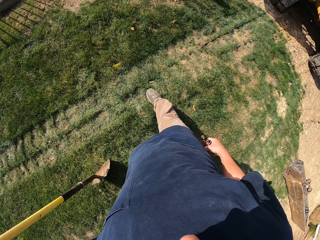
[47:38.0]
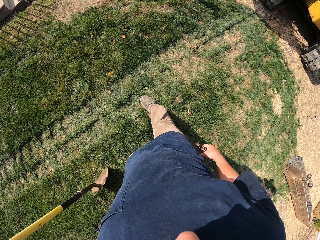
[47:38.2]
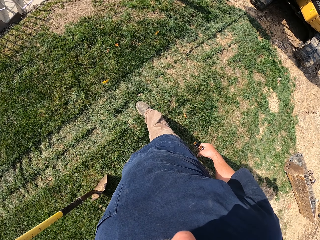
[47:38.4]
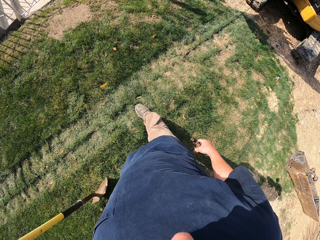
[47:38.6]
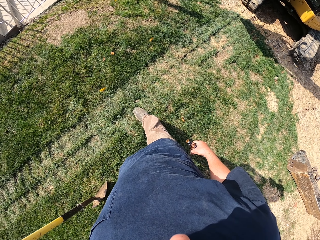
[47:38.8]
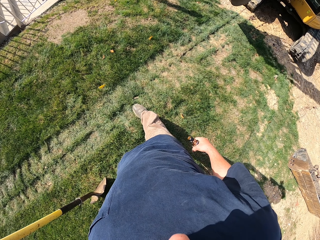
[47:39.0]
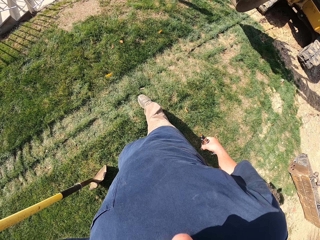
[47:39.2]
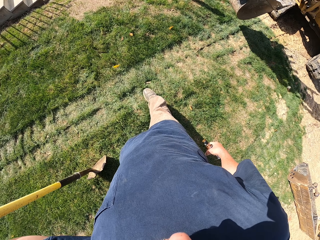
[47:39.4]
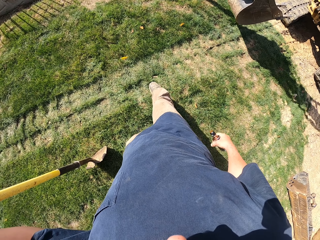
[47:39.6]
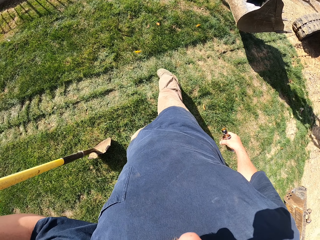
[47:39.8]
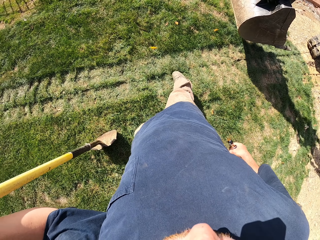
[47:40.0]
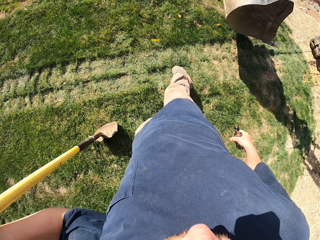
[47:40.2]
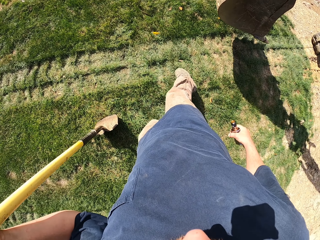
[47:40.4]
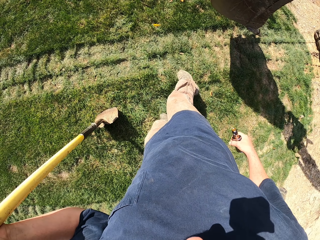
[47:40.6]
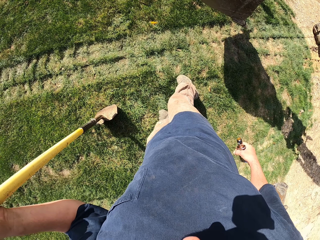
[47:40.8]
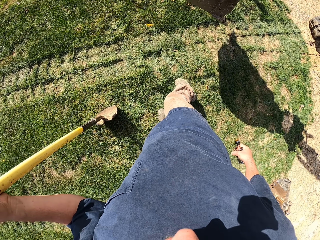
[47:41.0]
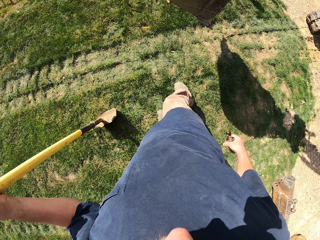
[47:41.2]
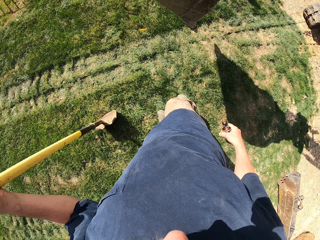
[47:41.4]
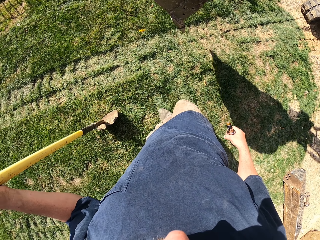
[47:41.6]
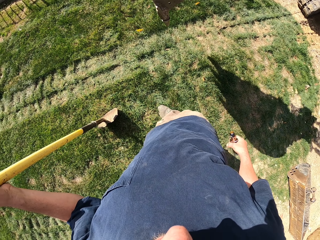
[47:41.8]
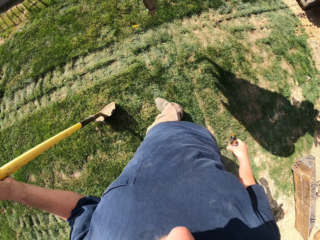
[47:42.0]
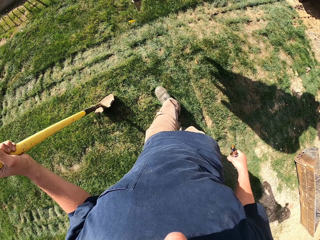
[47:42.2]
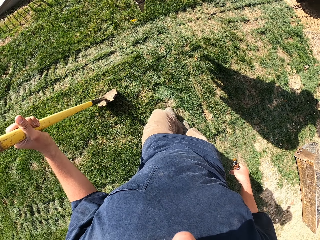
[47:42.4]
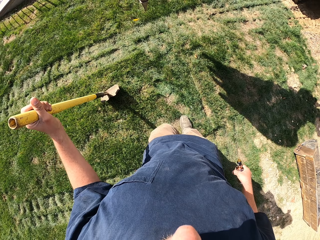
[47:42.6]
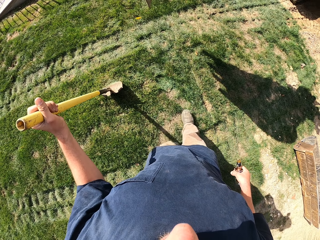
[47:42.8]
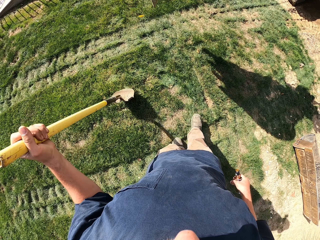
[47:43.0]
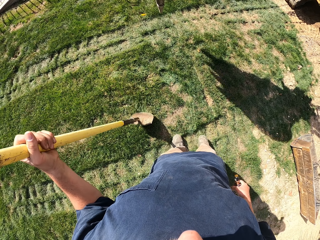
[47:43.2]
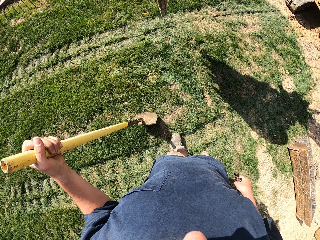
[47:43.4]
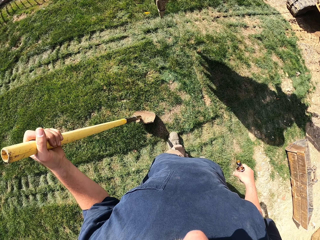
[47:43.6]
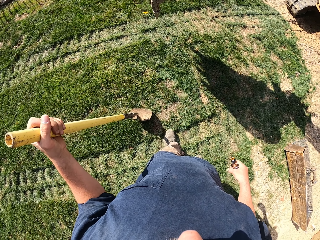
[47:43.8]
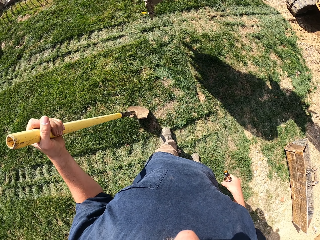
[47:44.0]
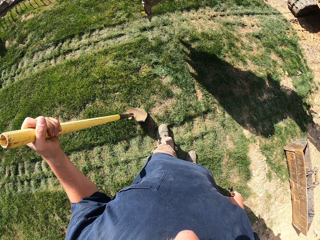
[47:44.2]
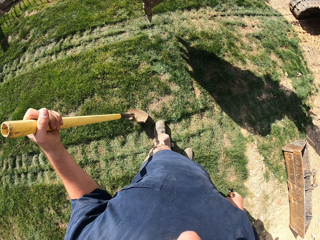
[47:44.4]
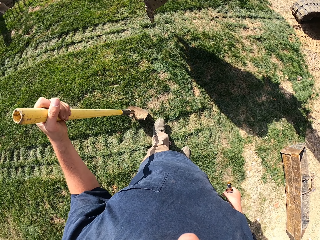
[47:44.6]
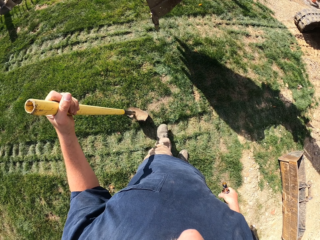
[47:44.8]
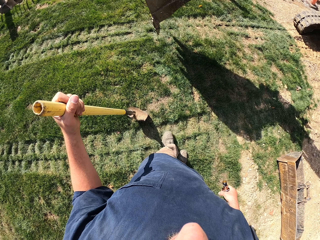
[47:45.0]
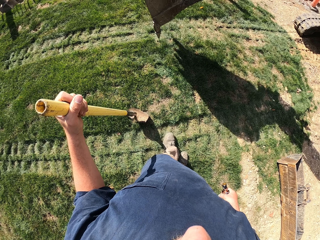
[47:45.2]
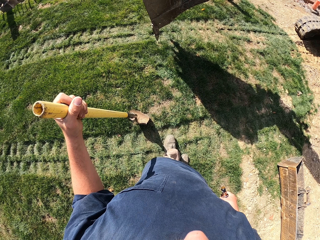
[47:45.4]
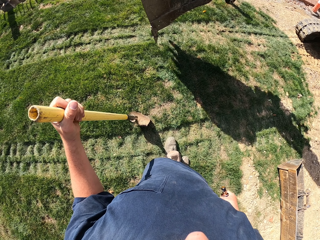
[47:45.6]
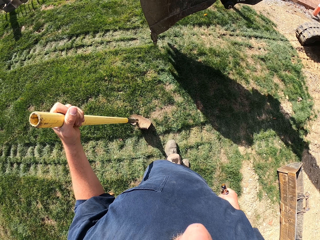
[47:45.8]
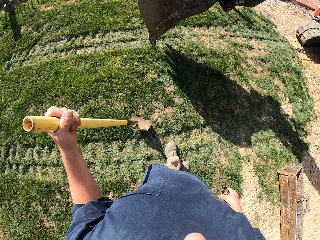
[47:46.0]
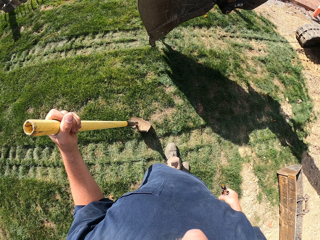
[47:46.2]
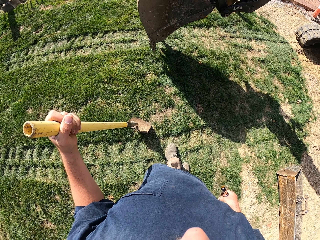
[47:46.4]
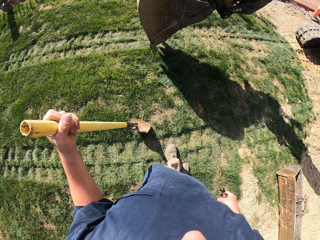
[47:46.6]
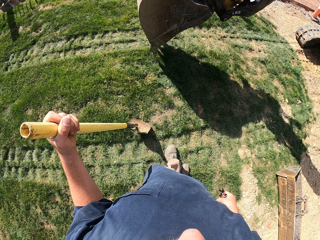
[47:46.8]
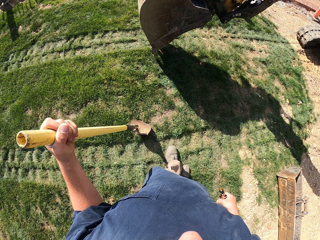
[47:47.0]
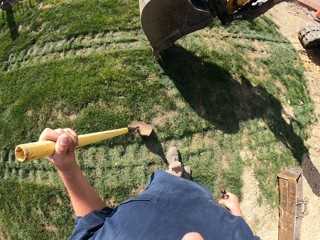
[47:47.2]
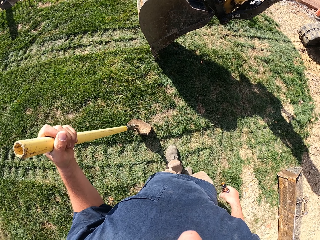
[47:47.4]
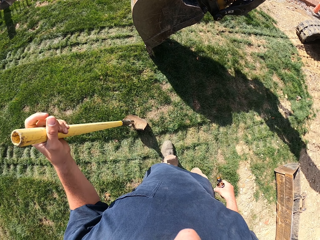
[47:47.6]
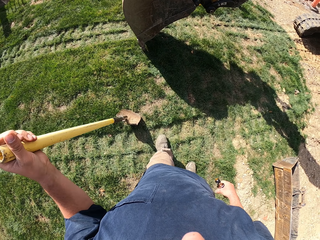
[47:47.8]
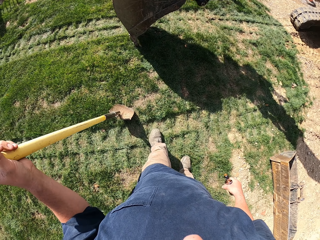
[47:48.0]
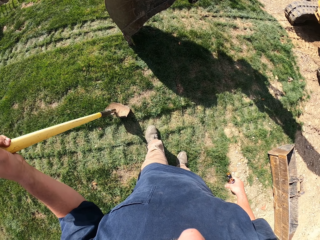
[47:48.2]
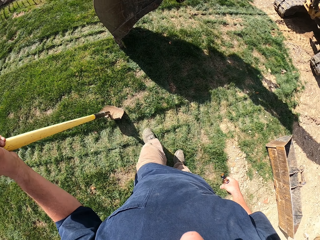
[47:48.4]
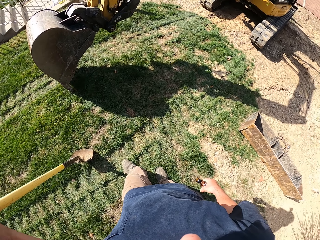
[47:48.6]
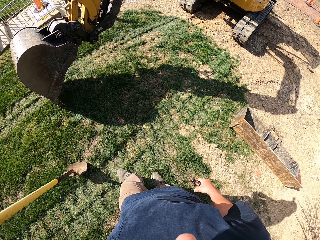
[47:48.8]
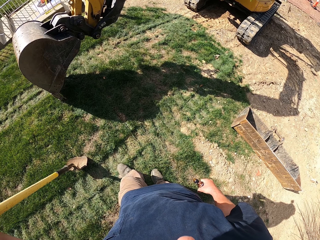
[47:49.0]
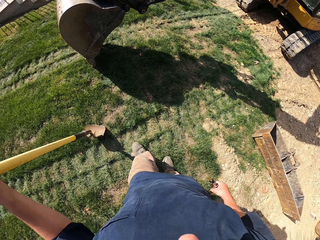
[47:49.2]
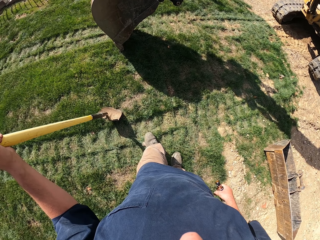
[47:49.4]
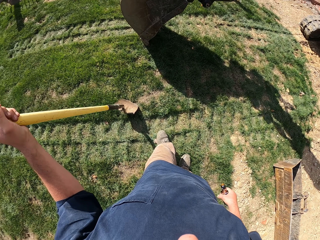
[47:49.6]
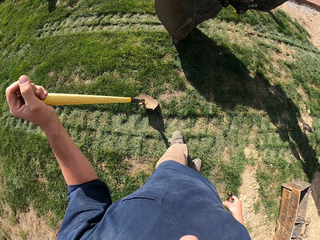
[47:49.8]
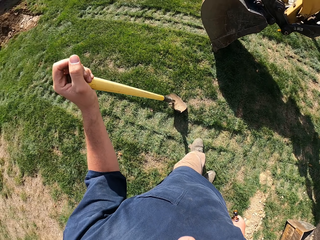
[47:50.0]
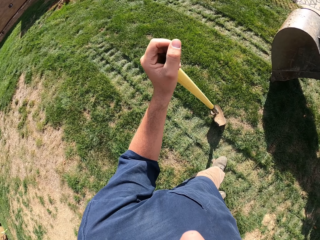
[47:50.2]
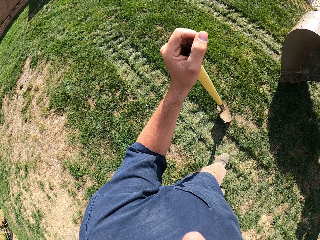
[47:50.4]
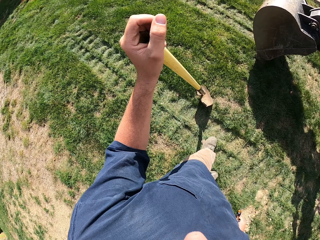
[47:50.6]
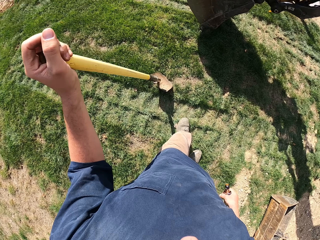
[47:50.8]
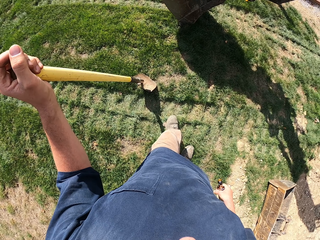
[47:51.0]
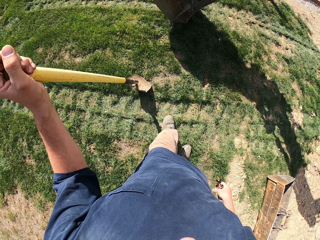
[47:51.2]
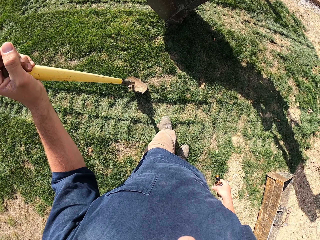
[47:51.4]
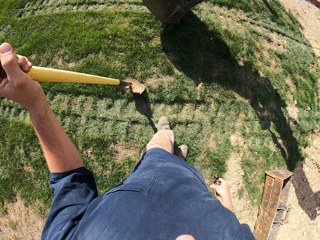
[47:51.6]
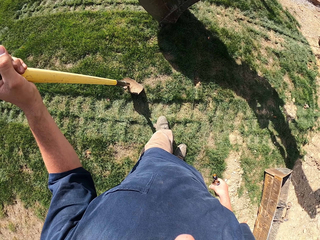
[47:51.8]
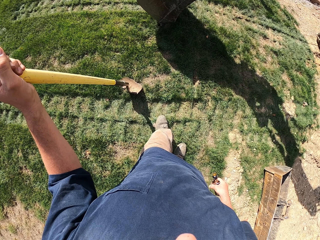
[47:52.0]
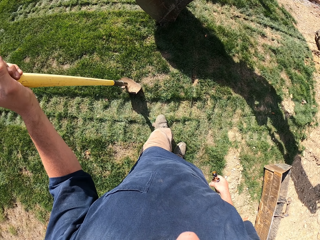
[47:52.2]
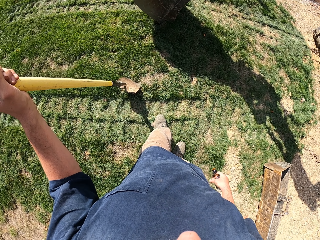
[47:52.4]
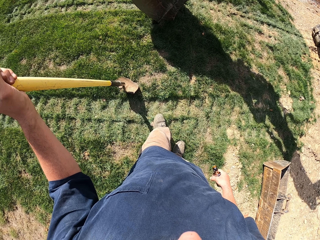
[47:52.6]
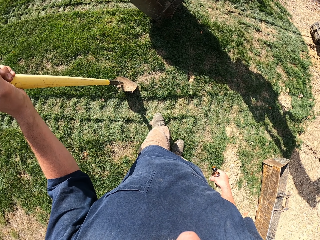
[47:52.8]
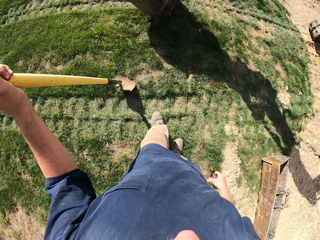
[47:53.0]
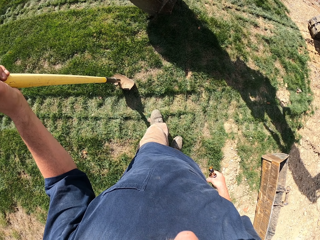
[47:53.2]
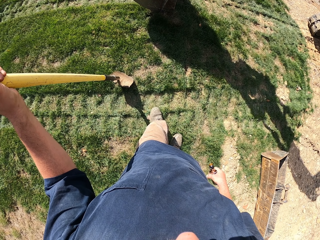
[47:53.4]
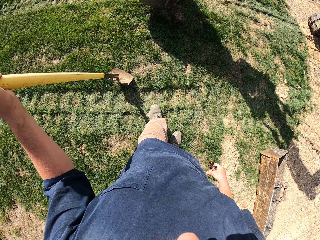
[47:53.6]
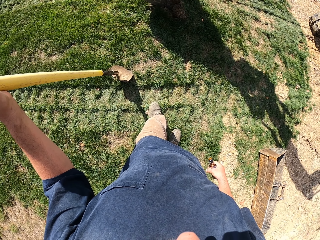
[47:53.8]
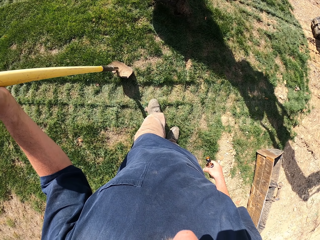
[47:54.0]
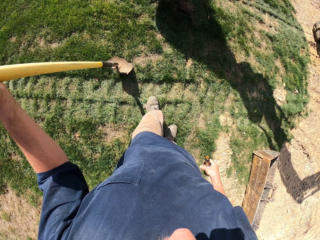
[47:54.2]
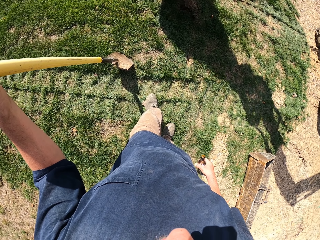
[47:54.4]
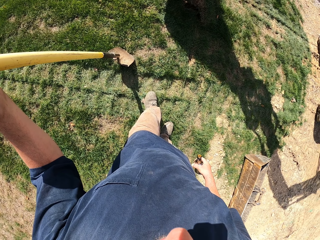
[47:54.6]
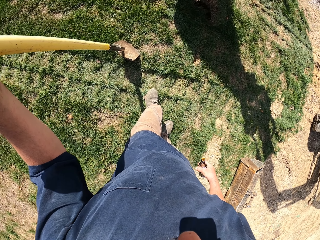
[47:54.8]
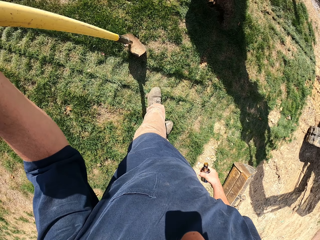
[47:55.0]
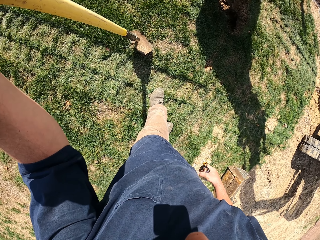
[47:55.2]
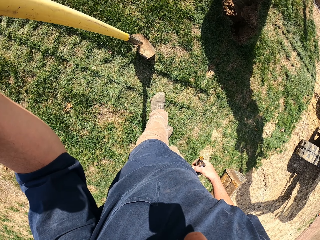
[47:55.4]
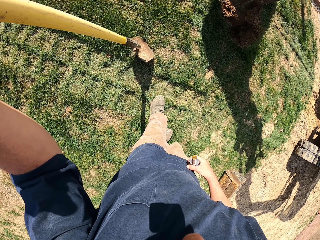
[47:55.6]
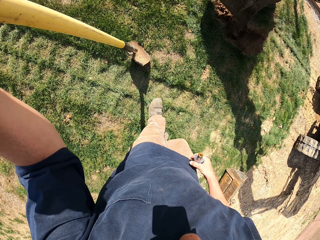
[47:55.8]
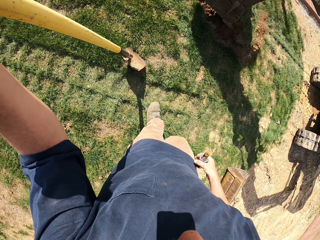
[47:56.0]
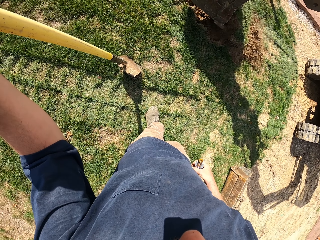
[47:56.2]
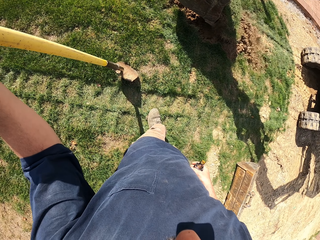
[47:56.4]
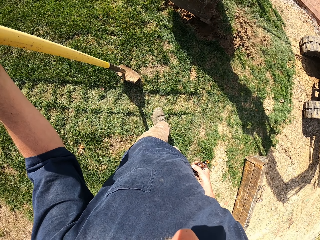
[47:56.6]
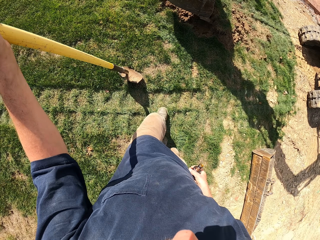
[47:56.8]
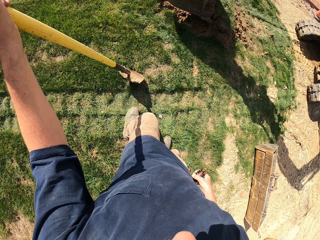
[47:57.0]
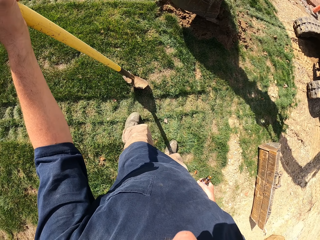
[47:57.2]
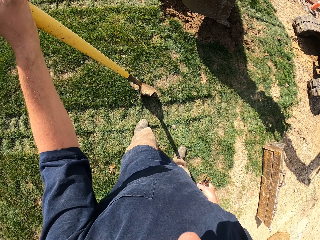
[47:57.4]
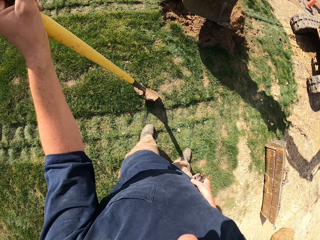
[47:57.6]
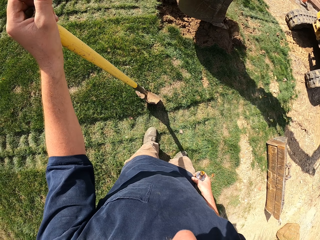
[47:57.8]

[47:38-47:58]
The camera wearer instructs a man in a tractor on where to dig. They step backwards with a shovel in hand. The man digs on the compound with the tractor.

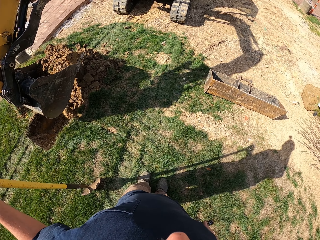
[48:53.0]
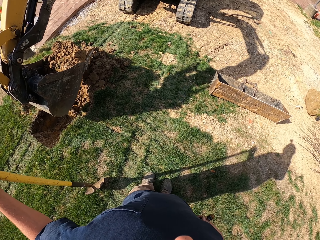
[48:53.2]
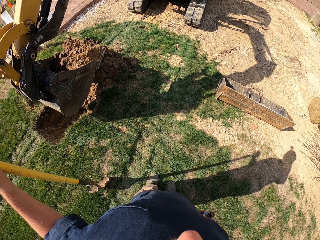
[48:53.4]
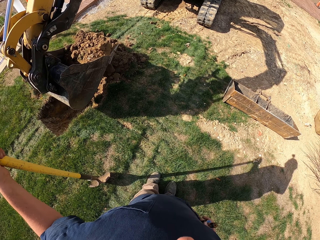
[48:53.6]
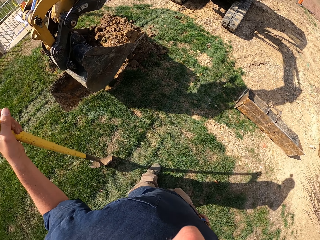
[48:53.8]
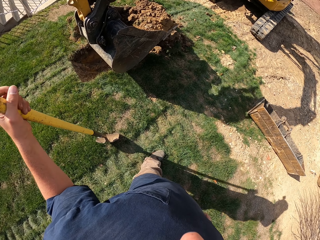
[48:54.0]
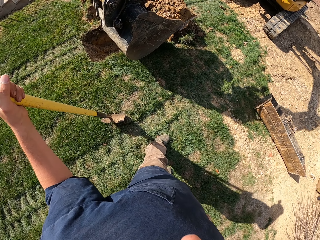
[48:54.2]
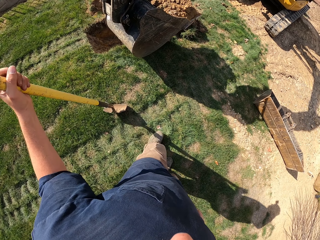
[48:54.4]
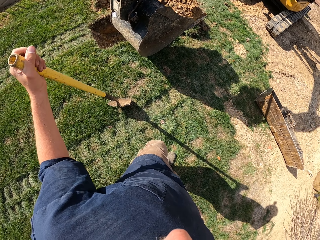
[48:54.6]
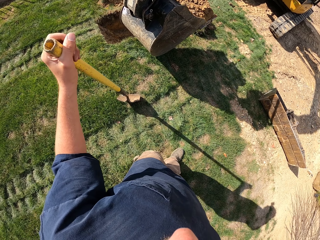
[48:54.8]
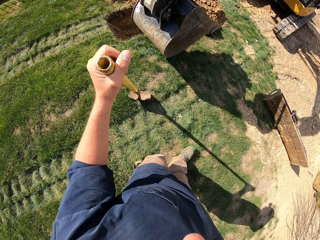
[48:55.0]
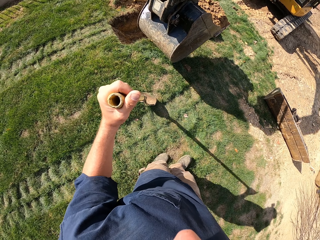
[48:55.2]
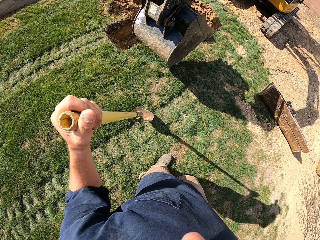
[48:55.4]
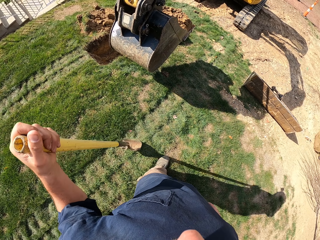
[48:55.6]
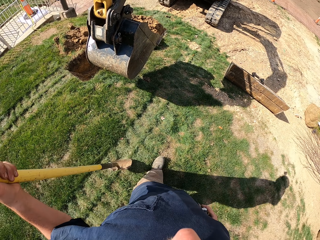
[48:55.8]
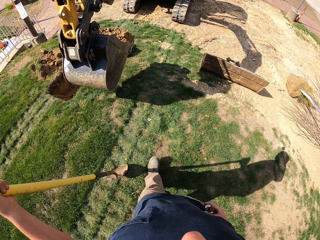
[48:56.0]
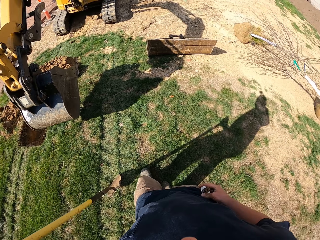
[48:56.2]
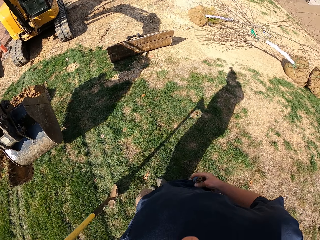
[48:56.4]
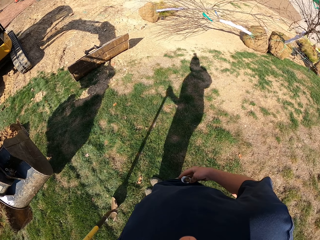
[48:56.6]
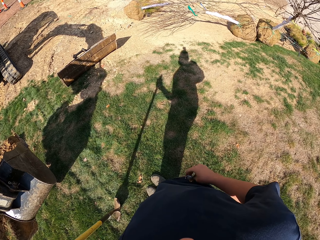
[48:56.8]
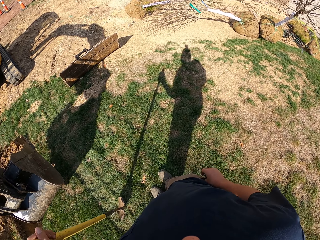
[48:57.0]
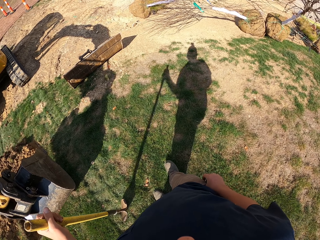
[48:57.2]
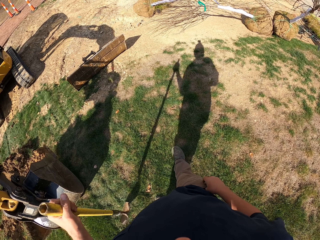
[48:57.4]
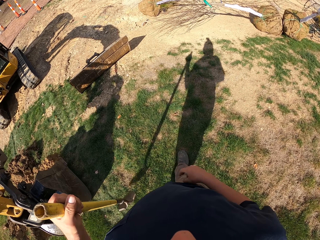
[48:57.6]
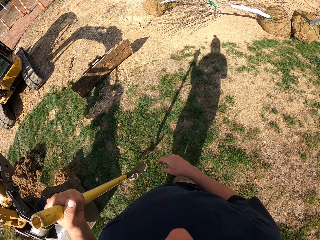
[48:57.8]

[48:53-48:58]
The camera wearer steps backwards with the shovel in his hand.
